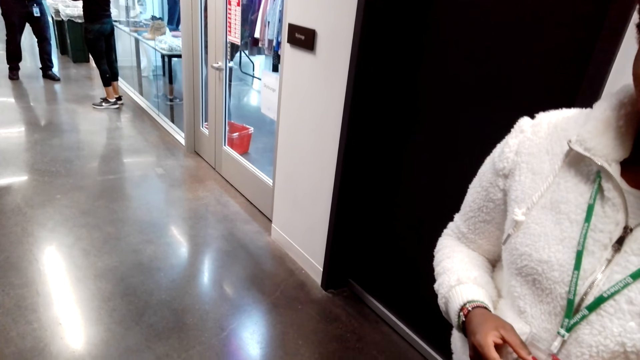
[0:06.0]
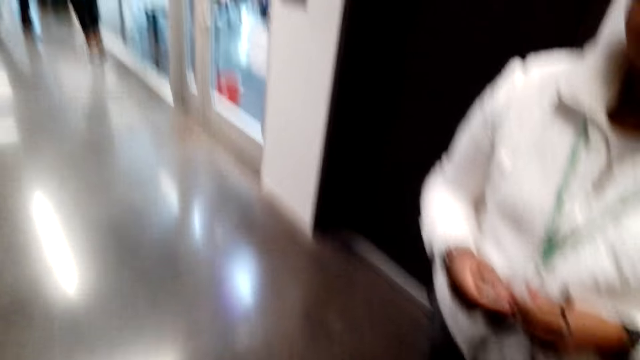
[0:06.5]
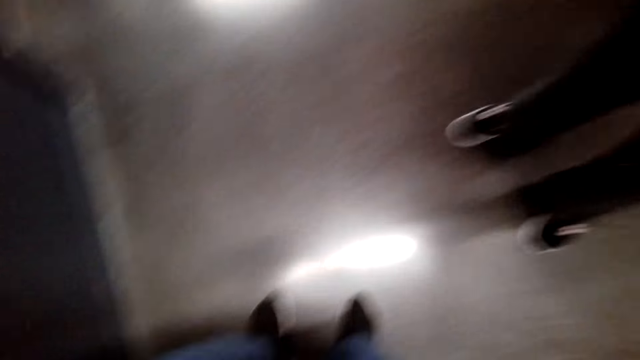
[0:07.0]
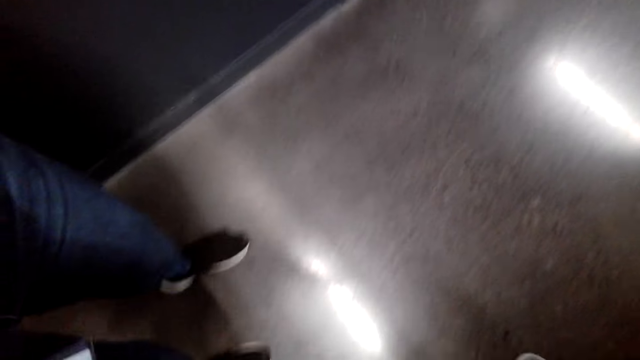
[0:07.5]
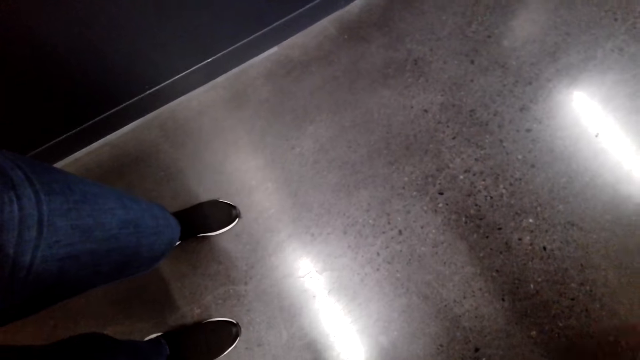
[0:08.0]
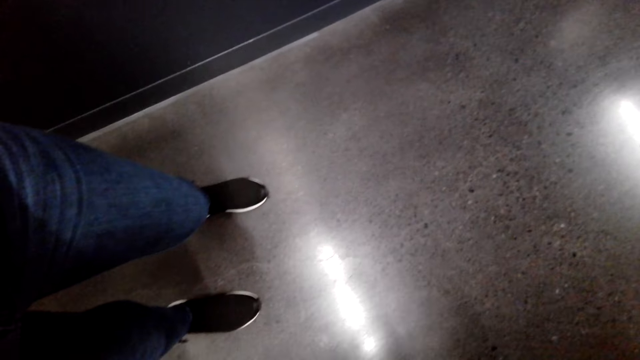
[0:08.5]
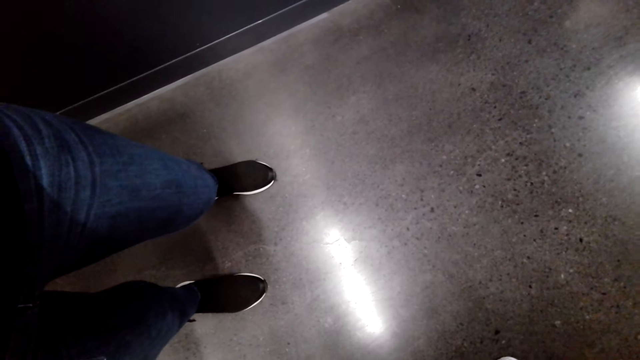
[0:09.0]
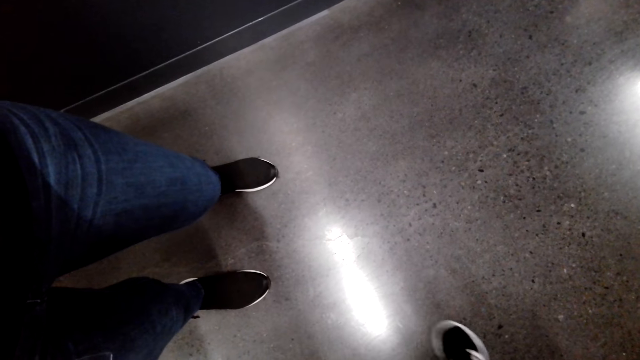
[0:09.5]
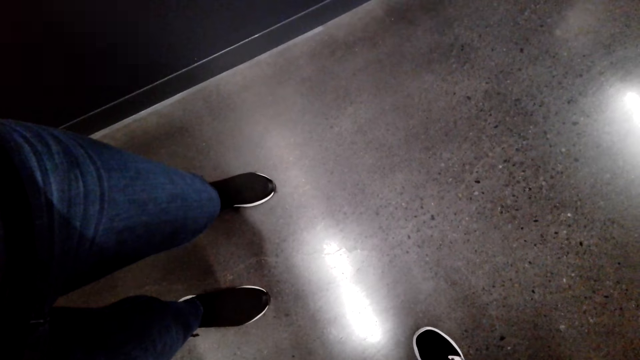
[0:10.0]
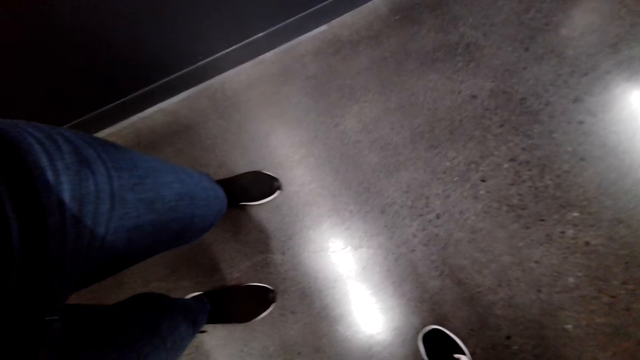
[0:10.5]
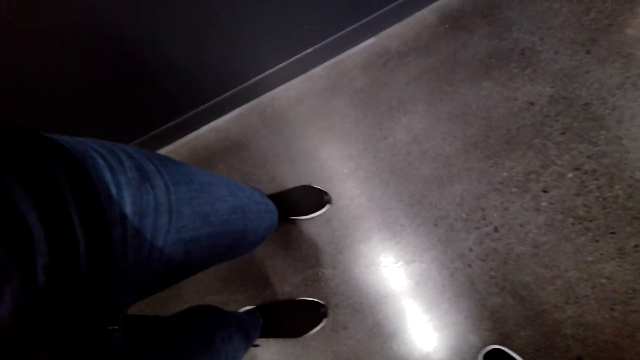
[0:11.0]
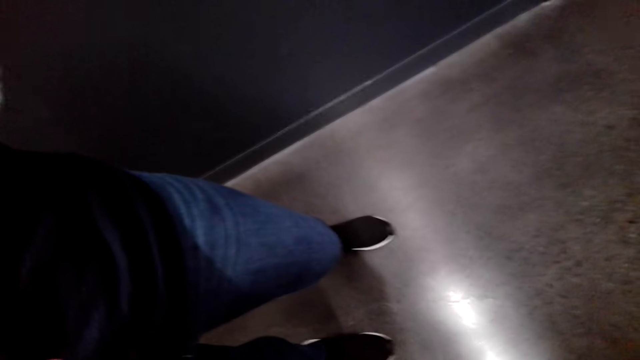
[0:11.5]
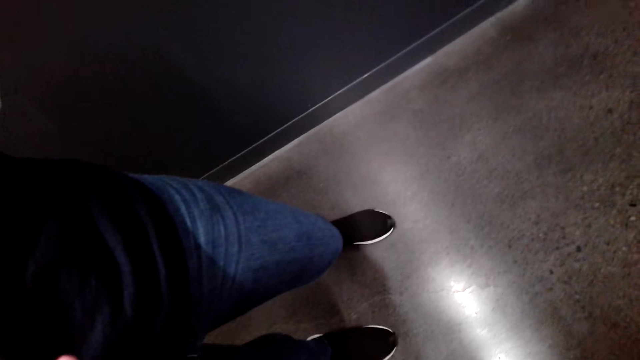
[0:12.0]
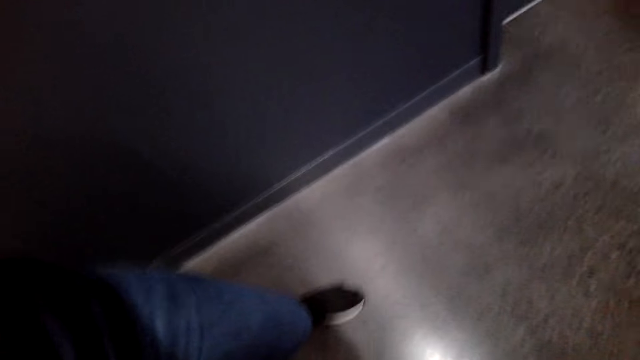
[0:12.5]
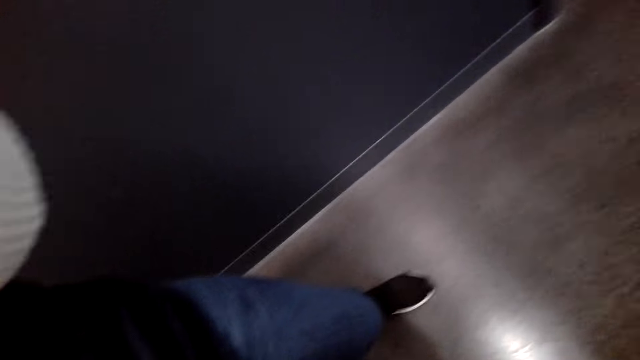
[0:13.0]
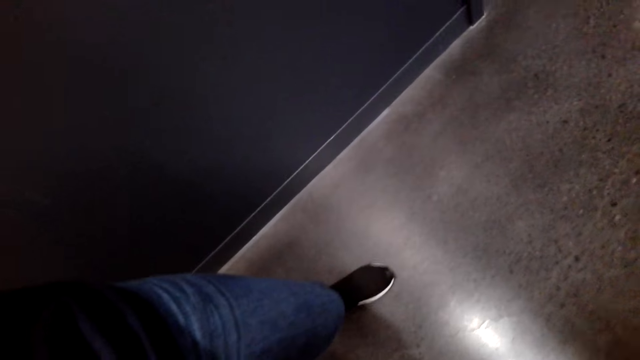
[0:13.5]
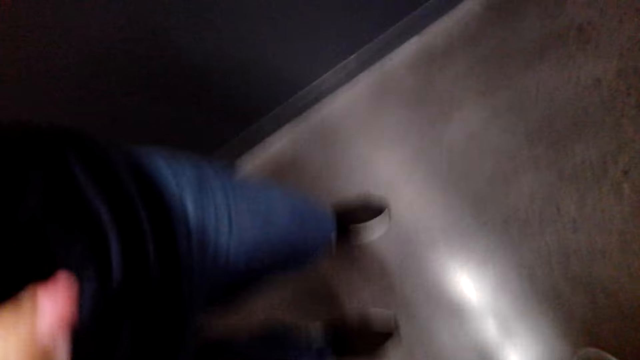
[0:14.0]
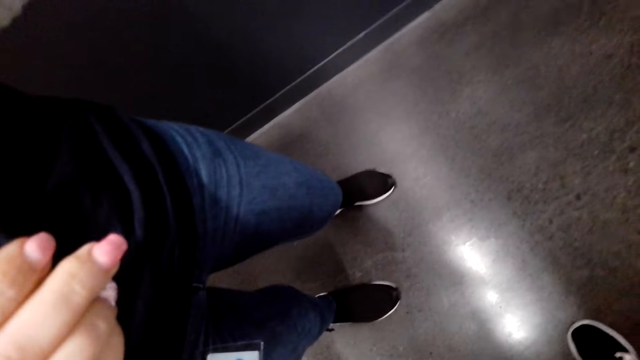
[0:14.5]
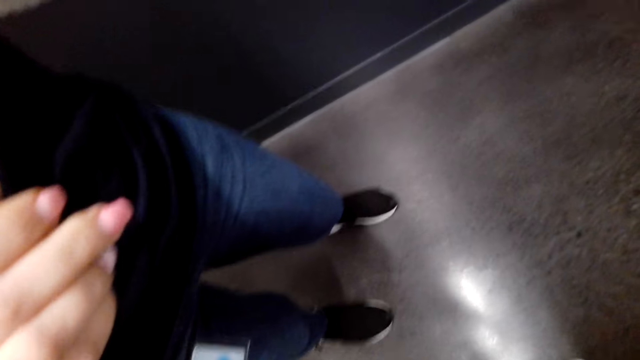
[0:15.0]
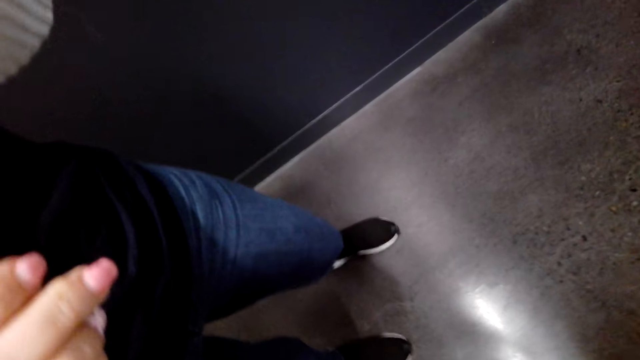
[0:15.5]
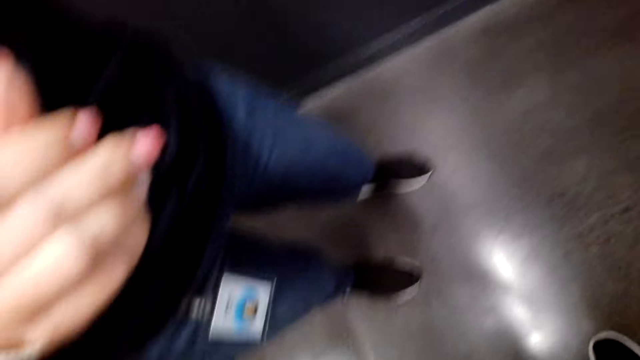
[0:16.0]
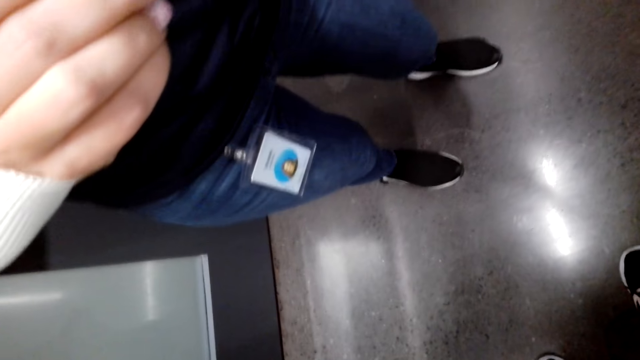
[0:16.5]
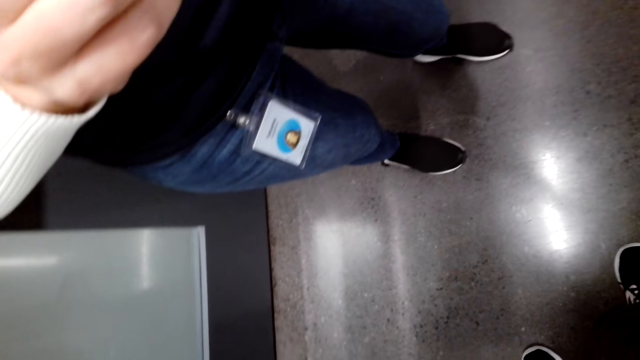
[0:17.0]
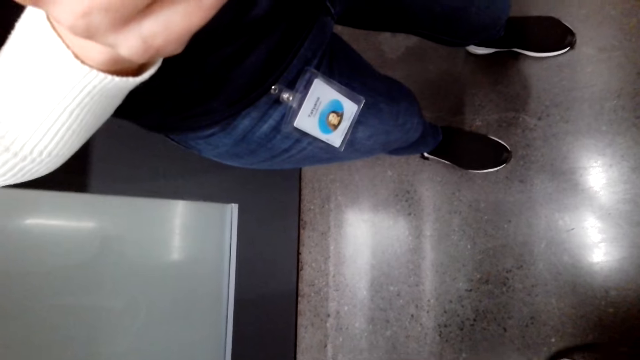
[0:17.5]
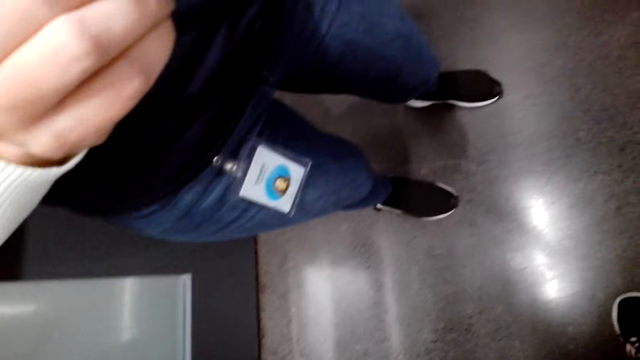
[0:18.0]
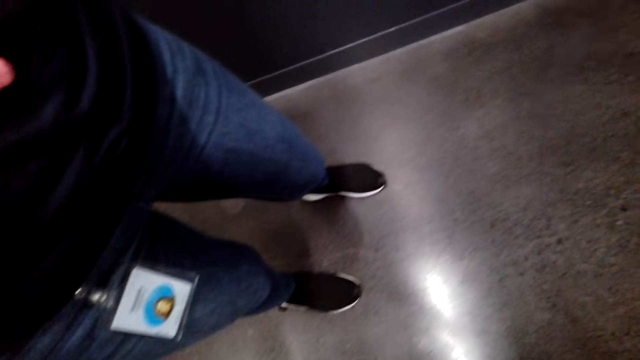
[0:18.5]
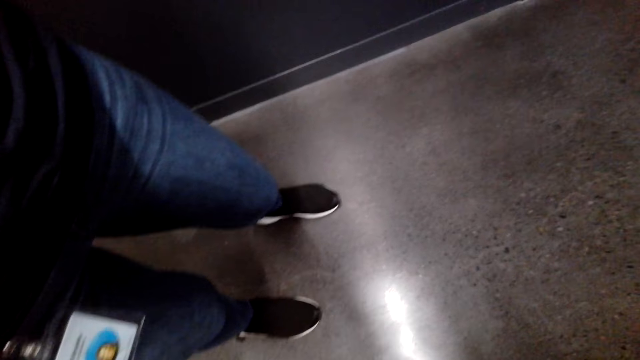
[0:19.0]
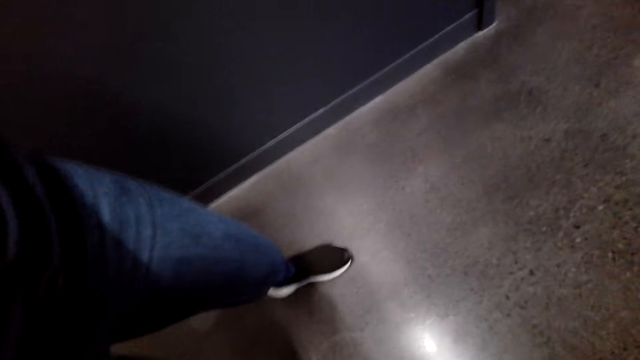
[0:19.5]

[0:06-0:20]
The camera wearer talks to a woman. They adjust the camera.

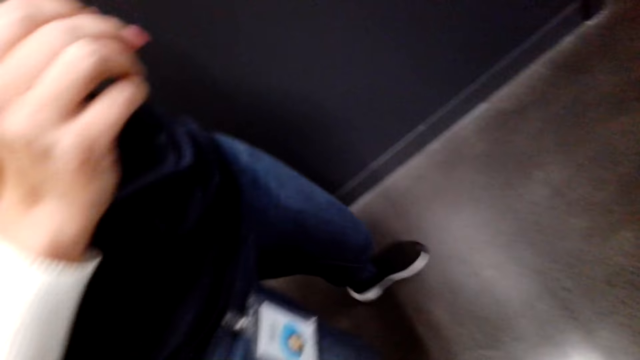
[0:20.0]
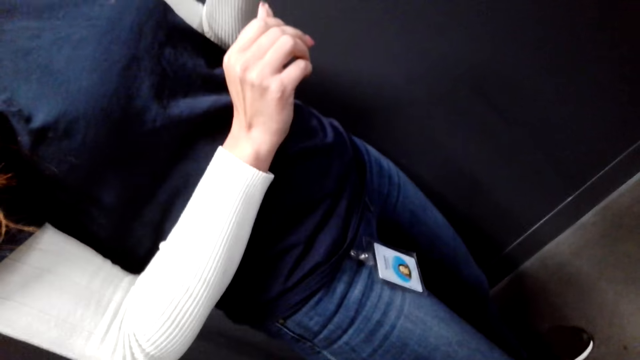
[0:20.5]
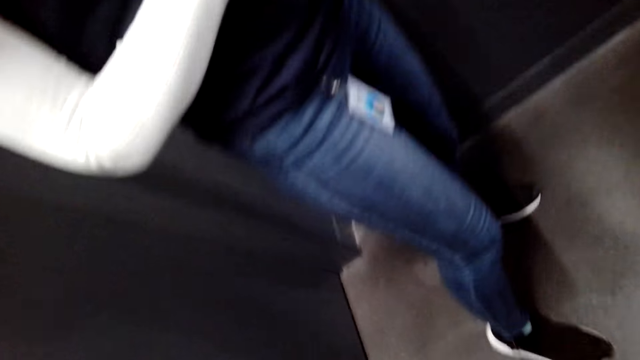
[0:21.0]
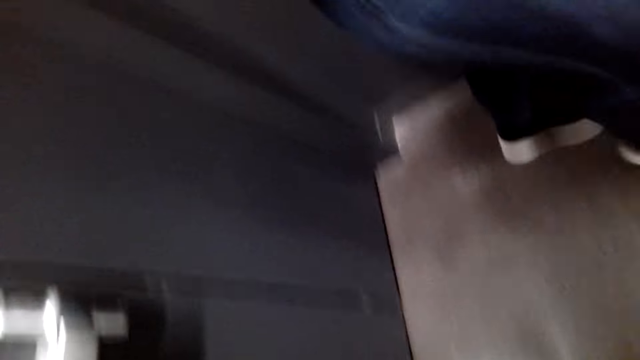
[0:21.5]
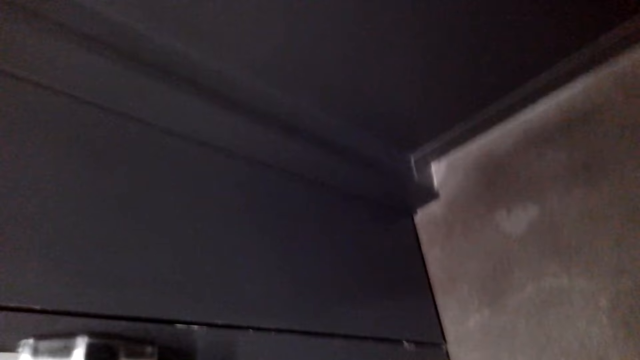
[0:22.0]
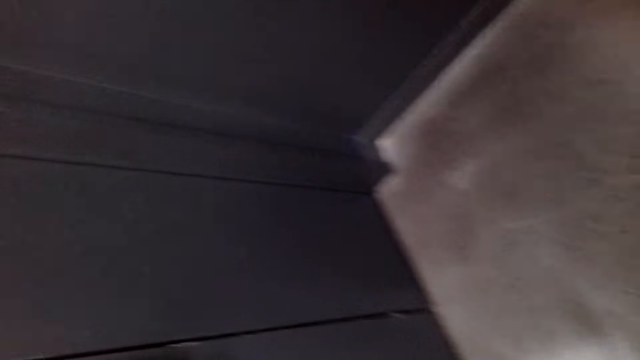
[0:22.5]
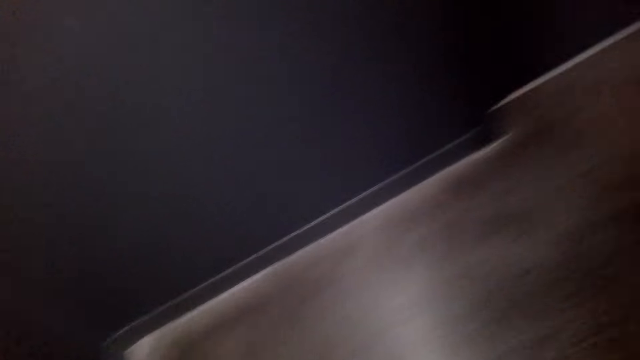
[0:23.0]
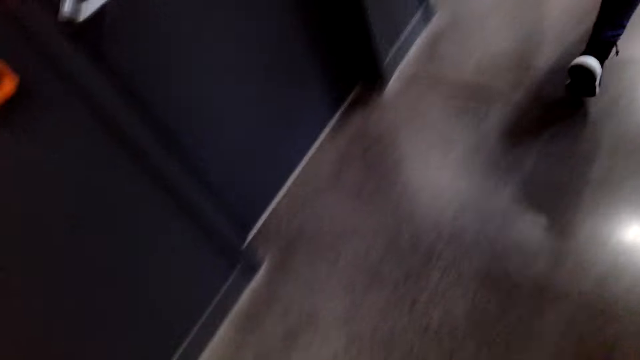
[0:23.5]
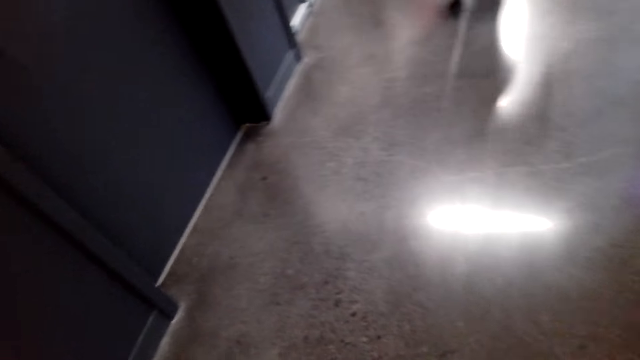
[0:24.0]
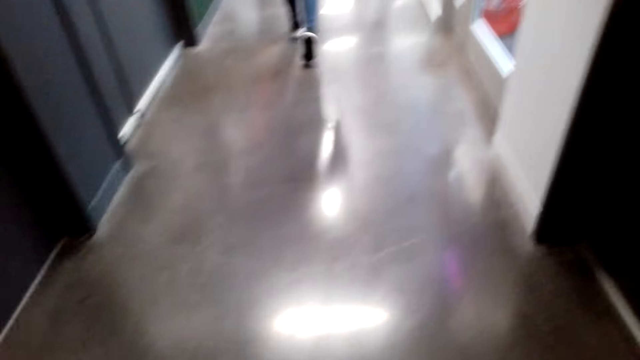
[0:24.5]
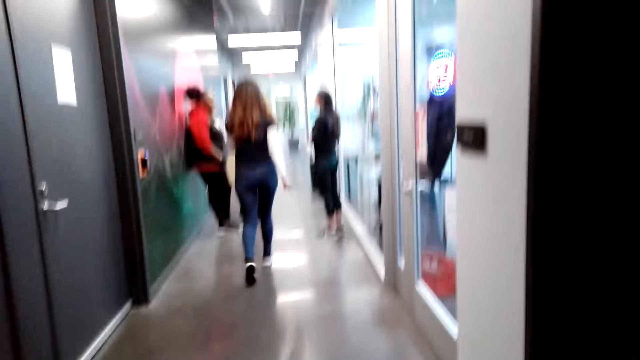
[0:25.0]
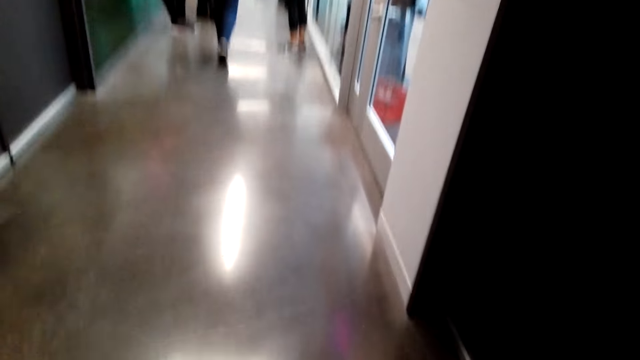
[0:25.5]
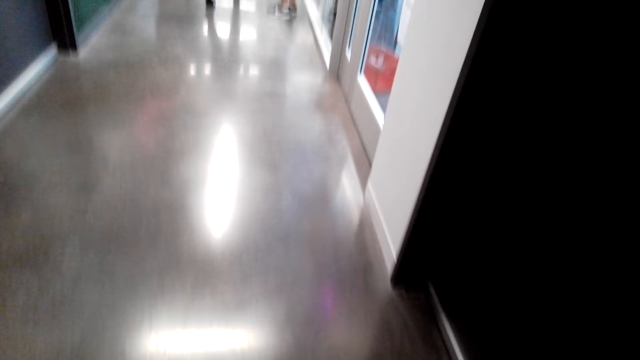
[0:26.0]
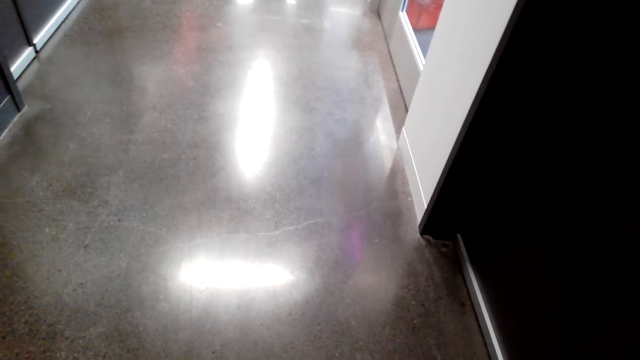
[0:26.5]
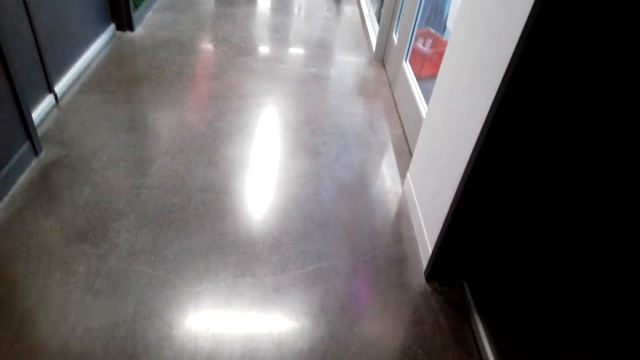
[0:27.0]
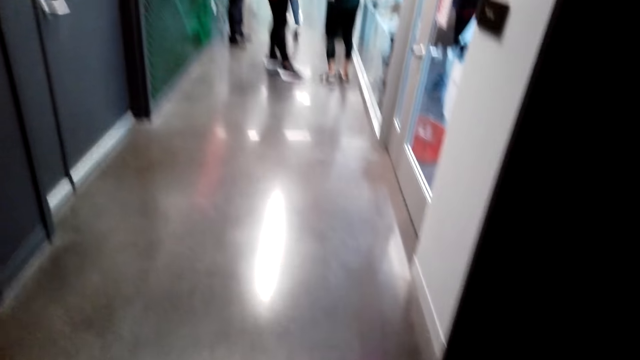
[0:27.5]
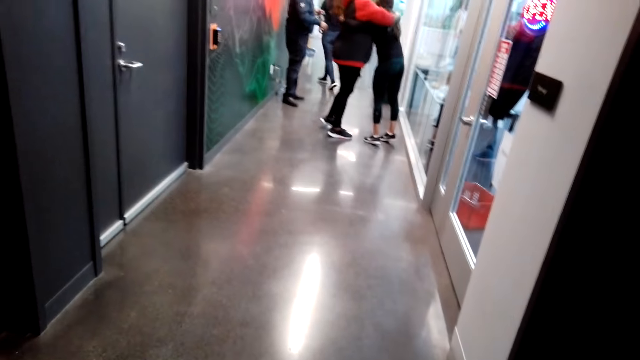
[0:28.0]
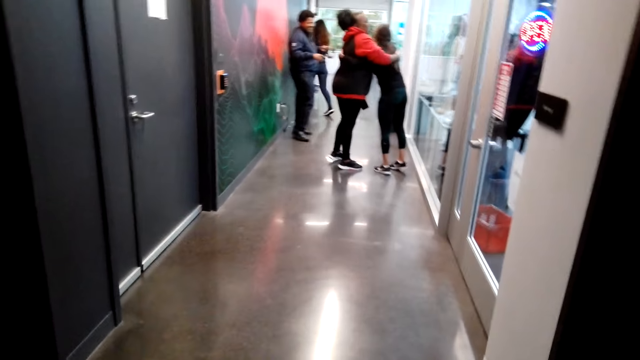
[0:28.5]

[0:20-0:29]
The camera wearer looks around. They unmount the camera. They walk around.
